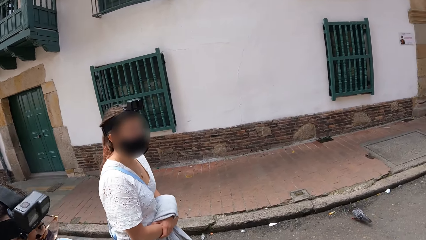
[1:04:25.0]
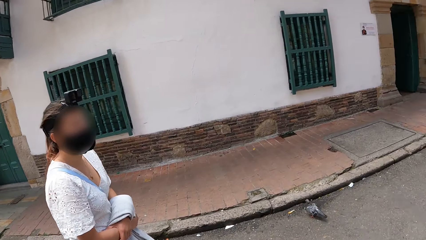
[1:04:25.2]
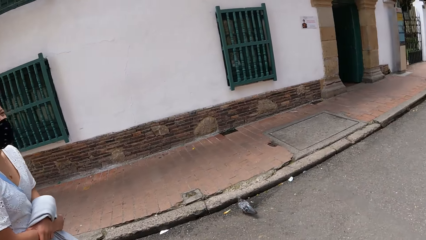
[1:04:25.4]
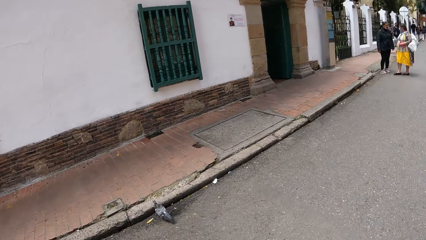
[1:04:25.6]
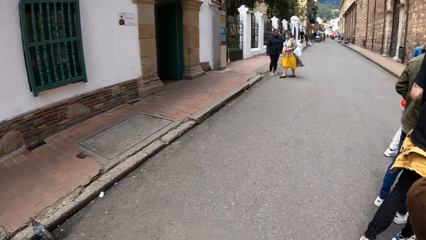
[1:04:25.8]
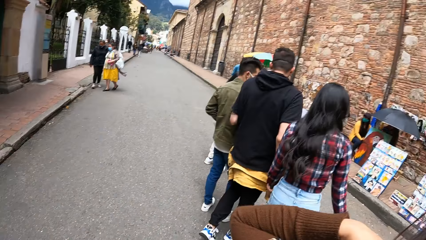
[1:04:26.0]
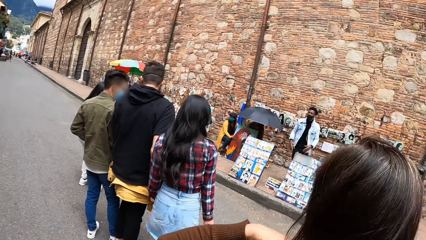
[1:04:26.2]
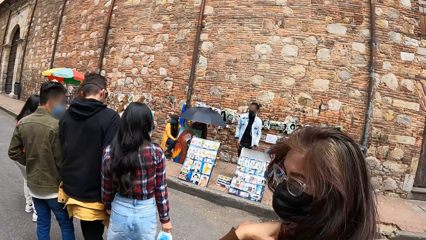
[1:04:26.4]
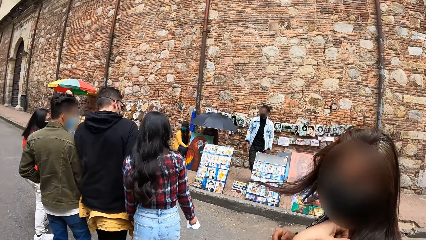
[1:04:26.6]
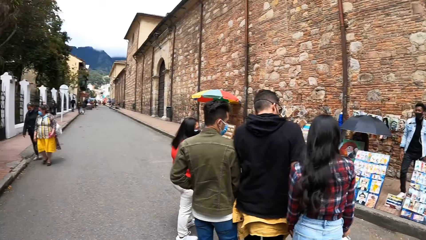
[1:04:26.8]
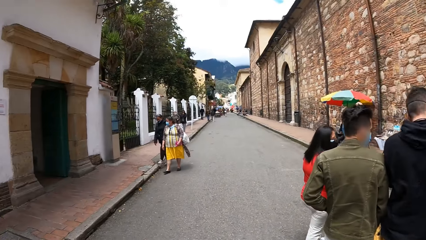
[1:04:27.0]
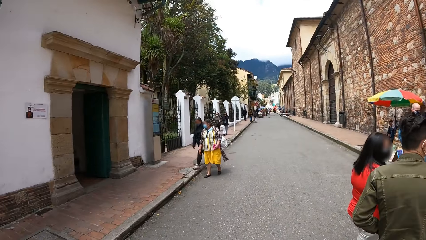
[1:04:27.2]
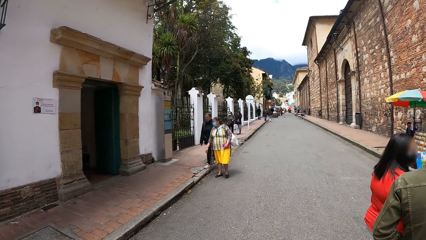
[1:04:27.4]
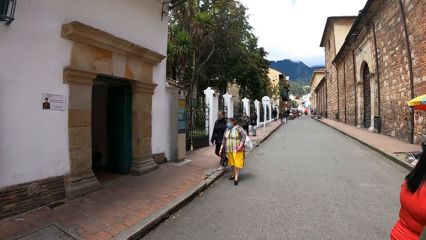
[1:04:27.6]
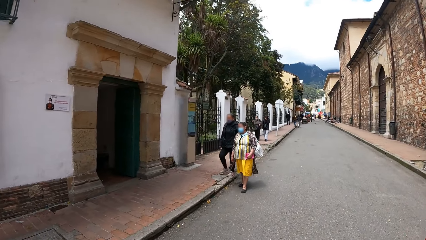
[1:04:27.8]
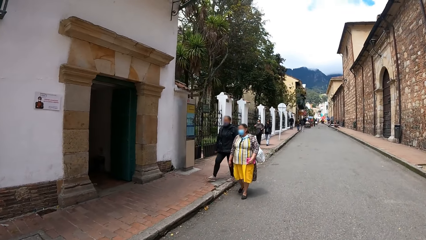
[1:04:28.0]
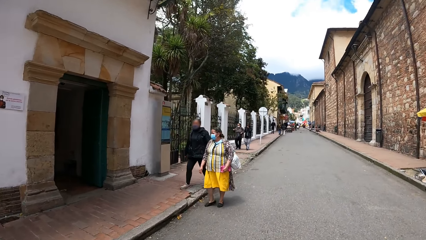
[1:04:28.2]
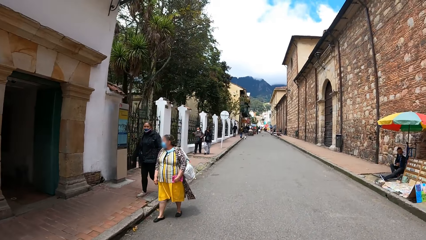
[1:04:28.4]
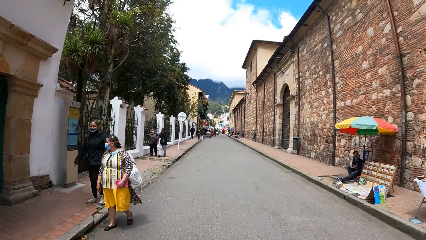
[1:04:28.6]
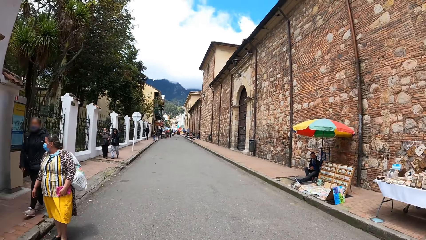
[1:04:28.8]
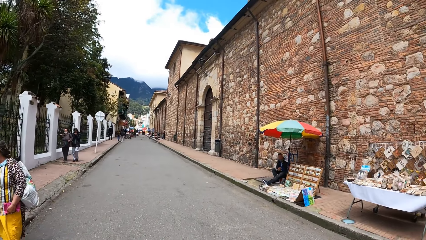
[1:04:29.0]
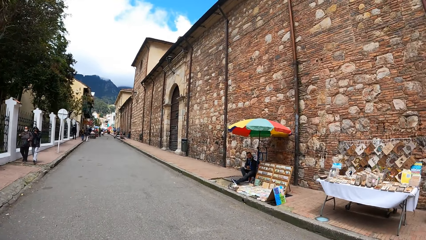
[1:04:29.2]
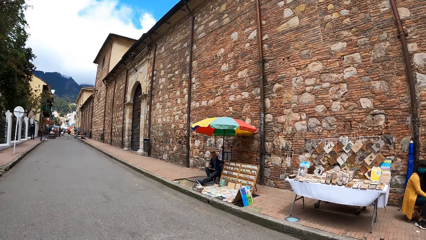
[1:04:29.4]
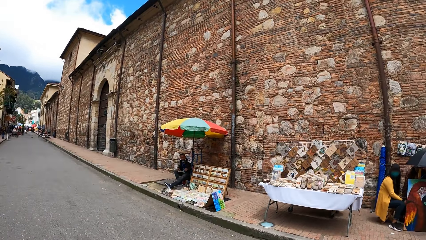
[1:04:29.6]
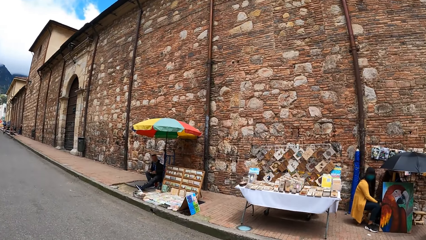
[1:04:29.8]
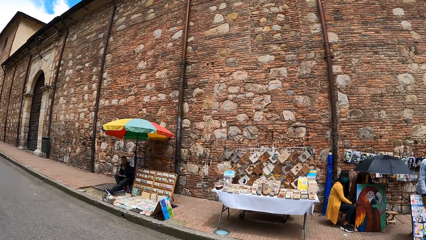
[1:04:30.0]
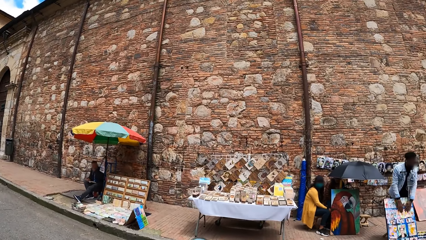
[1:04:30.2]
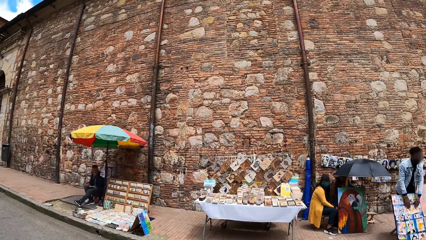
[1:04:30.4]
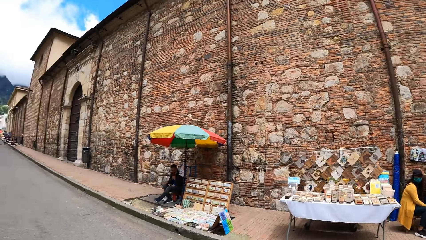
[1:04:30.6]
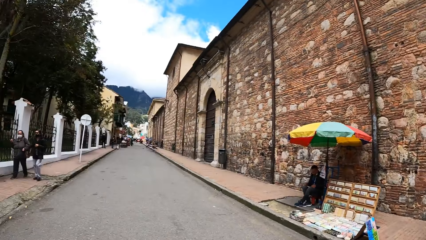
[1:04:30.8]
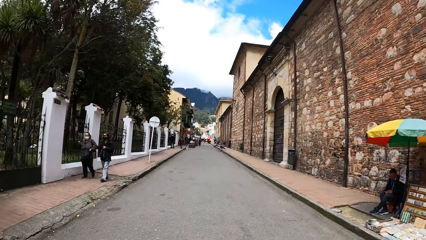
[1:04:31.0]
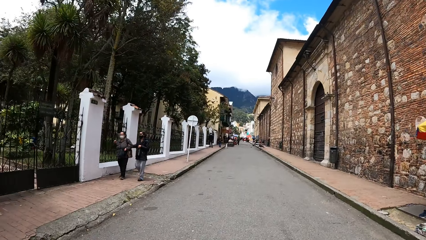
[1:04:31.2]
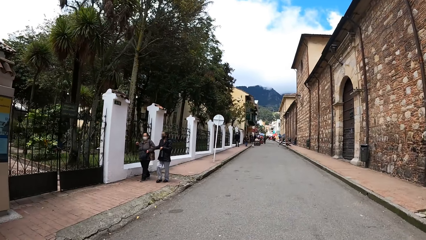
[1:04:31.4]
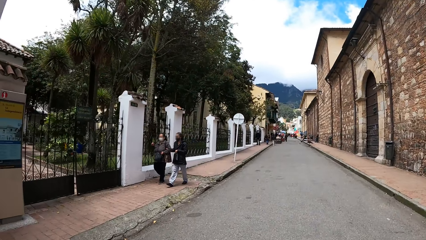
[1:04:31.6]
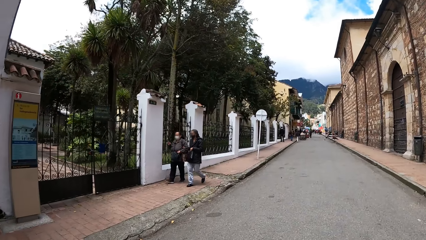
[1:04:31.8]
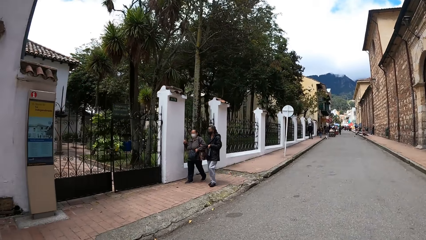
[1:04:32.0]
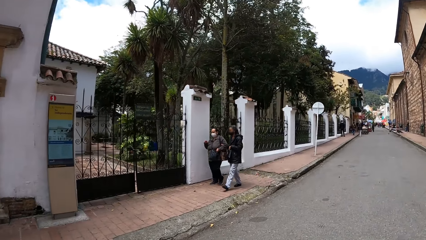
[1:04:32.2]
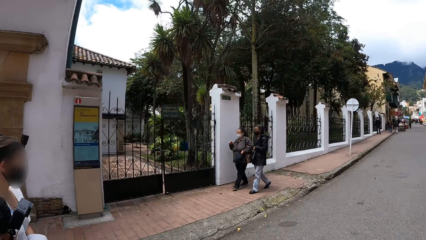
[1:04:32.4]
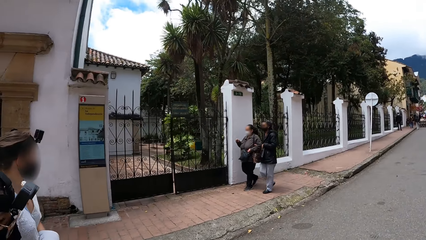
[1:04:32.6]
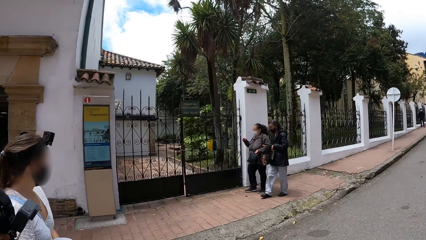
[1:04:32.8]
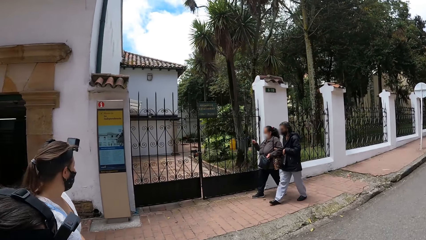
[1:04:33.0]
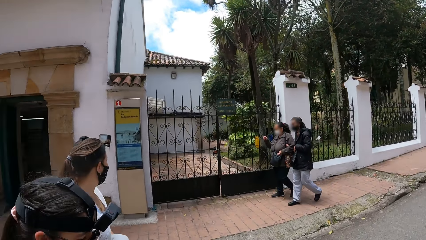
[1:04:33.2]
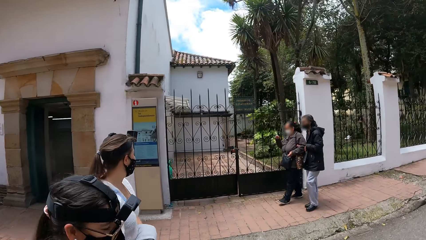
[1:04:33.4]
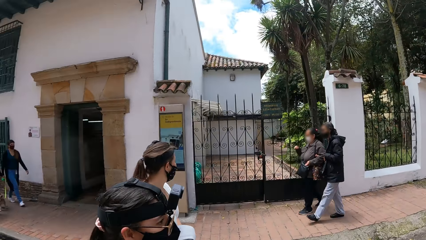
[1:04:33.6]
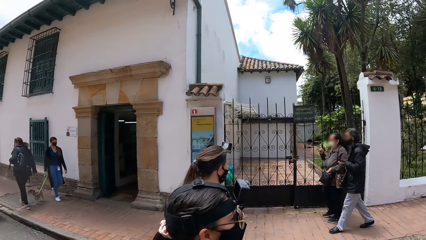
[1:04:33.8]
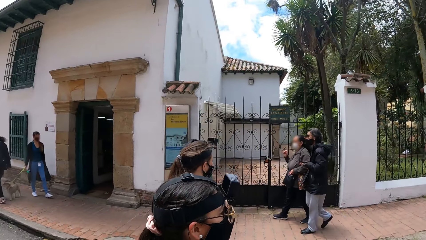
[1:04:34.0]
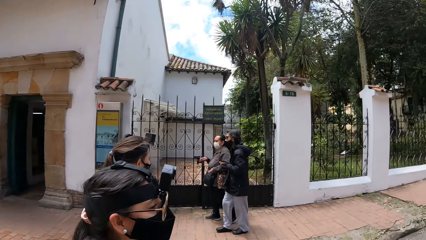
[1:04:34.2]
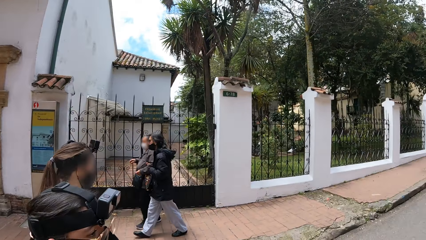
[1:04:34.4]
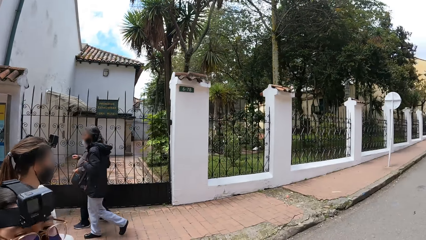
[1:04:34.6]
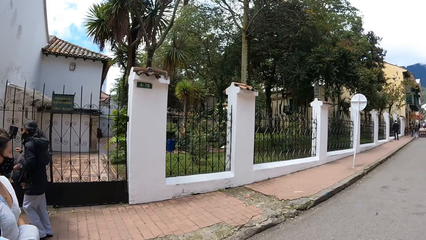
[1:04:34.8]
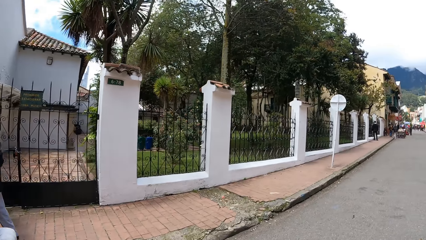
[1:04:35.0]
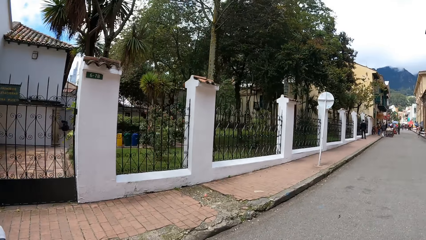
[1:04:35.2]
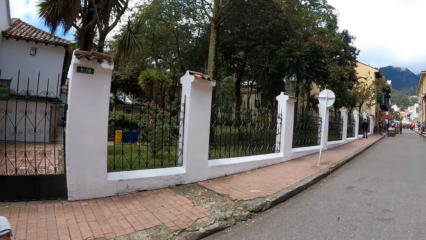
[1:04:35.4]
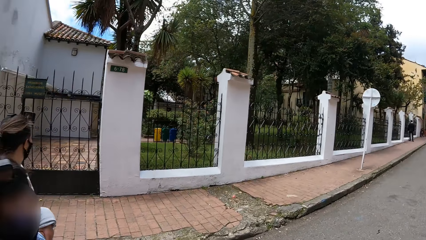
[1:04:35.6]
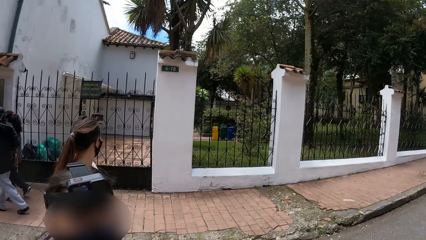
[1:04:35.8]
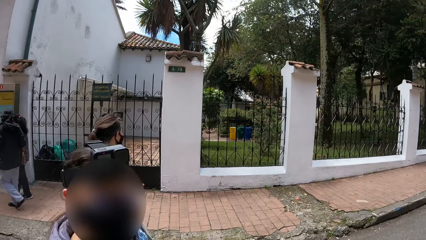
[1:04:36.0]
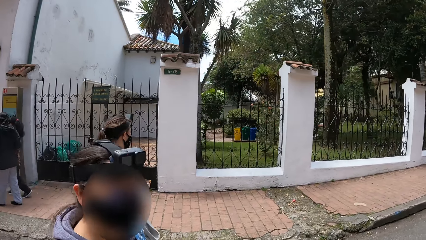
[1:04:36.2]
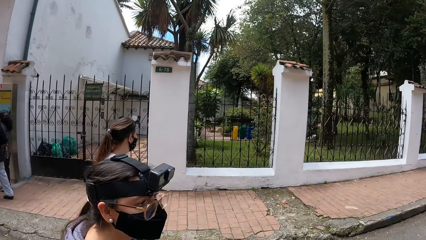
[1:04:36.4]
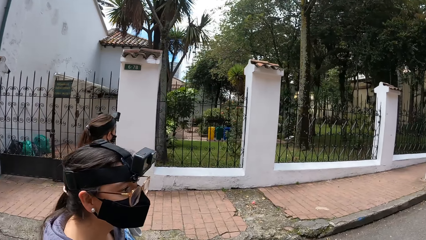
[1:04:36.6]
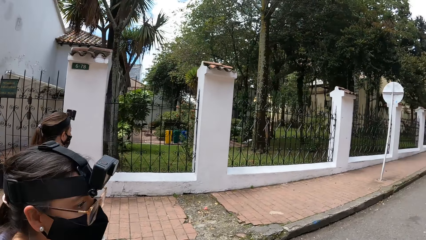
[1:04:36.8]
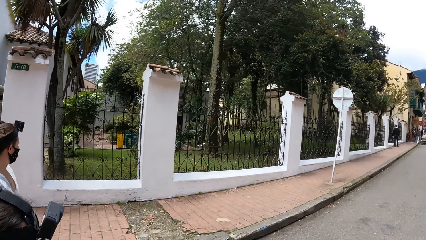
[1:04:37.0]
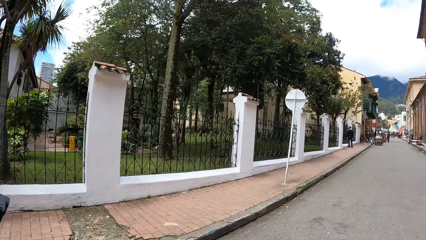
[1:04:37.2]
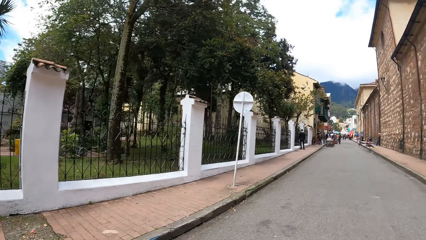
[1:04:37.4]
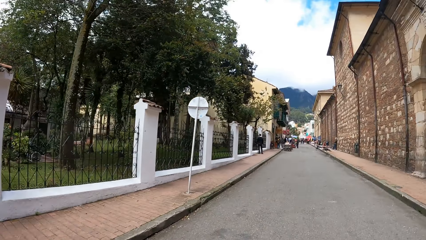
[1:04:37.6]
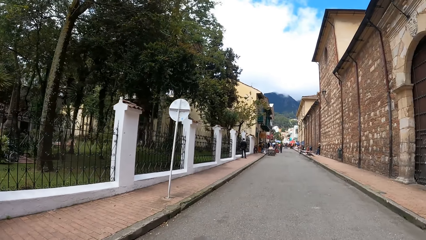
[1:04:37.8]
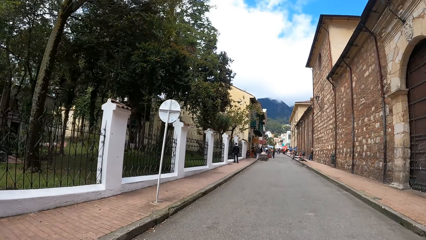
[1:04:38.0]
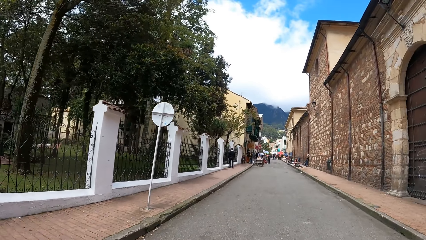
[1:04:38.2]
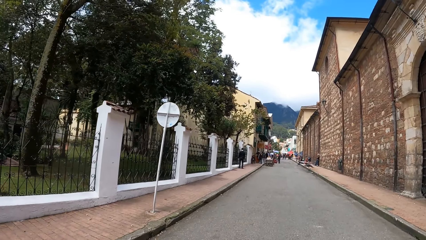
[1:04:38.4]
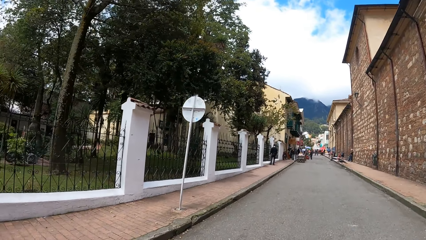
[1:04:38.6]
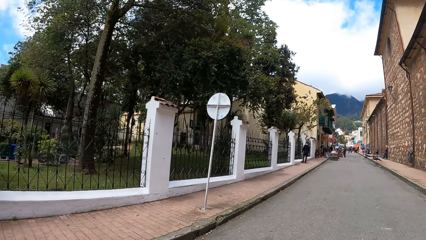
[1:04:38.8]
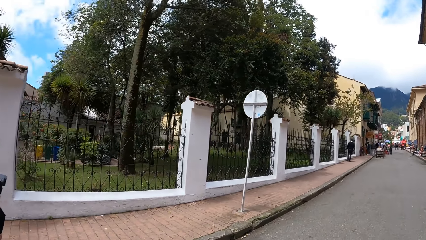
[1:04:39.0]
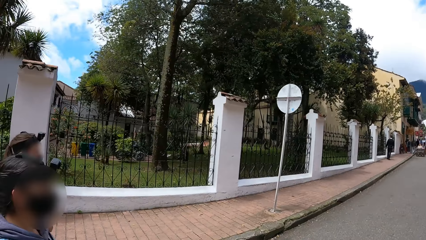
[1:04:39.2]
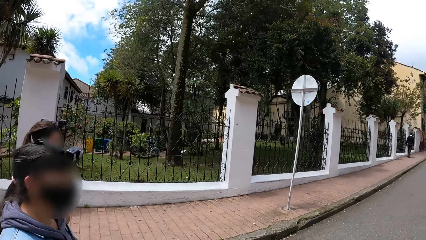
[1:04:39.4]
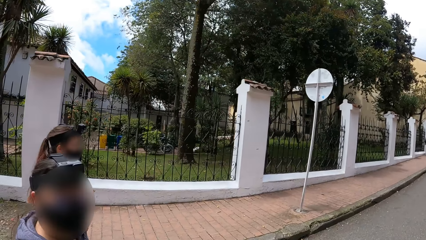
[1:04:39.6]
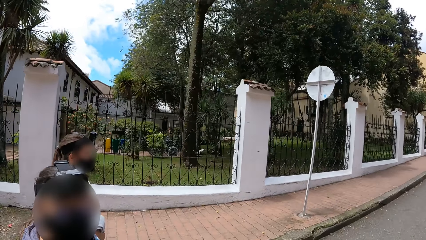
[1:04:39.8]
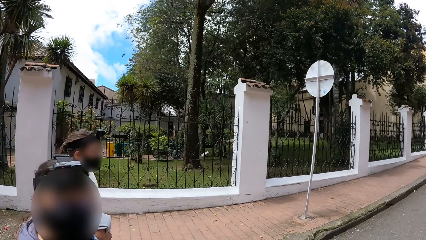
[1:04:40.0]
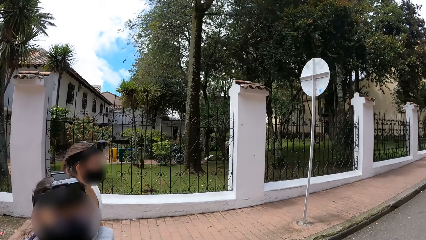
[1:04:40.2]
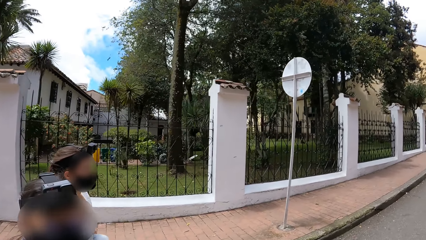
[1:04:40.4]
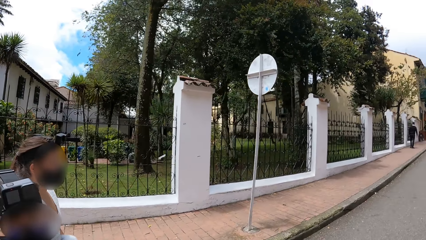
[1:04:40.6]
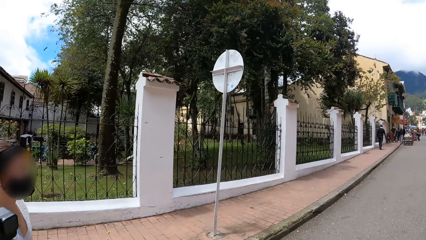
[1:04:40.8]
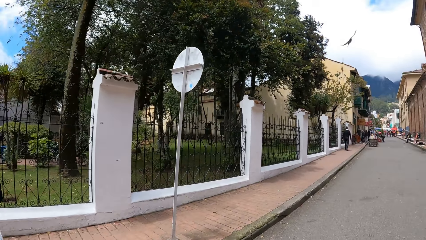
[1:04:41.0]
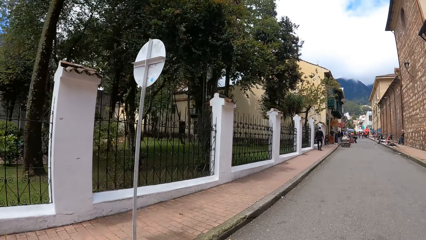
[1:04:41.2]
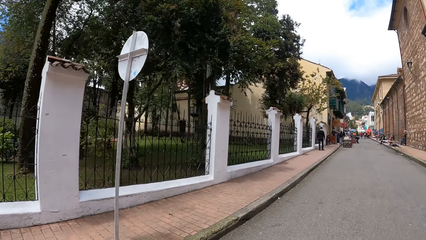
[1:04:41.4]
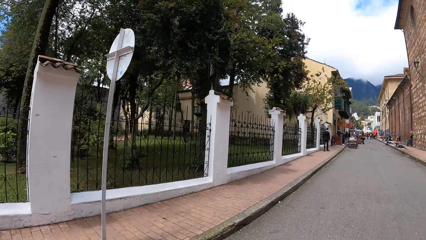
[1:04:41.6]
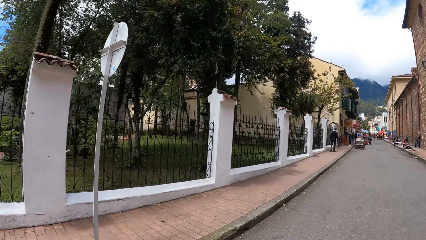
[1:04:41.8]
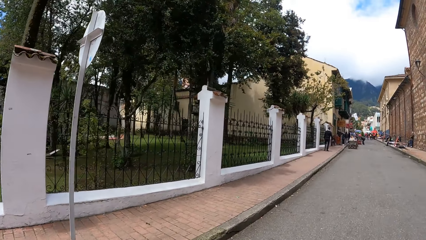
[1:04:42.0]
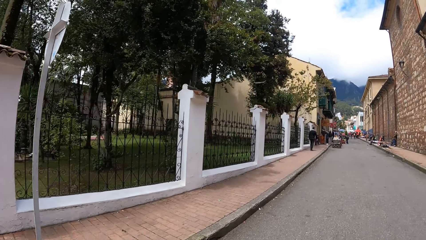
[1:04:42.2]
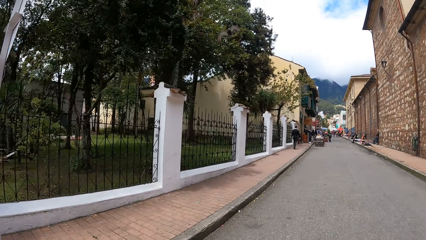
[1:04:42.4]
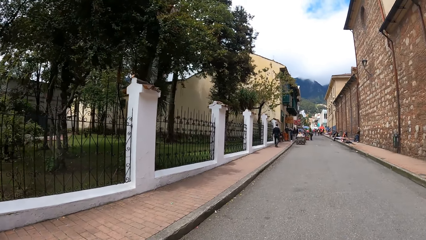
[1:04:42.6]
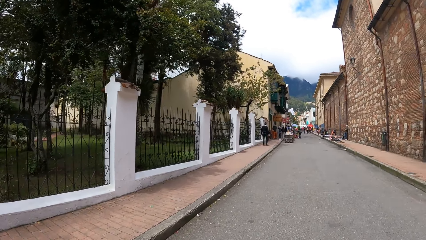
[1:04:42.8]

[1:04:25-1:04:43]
The camera wearer looks around. They walk around, and look around. They look at a woman and another woman. They look at a lady and another lady. They look at the lady and the other lady again. They walk around. They look at the first lady and the other lady.
